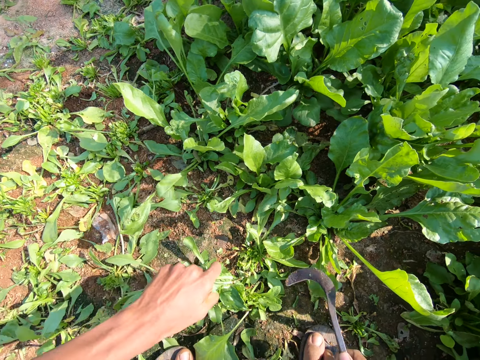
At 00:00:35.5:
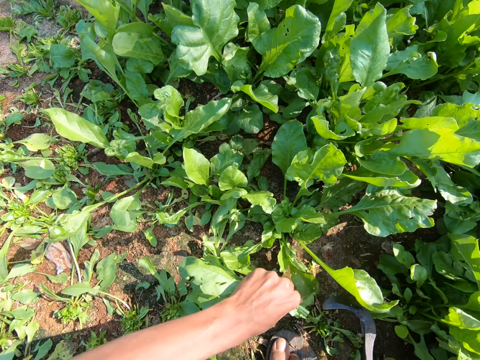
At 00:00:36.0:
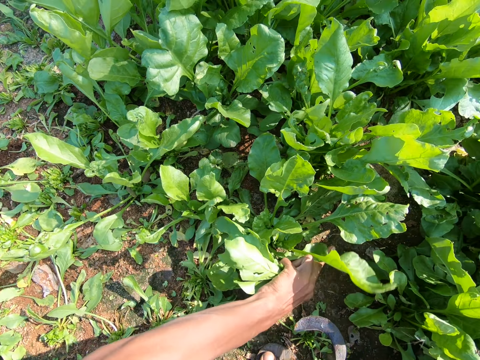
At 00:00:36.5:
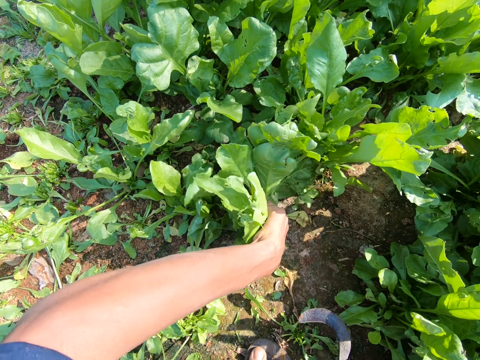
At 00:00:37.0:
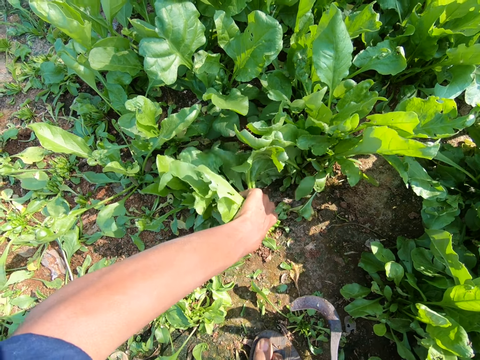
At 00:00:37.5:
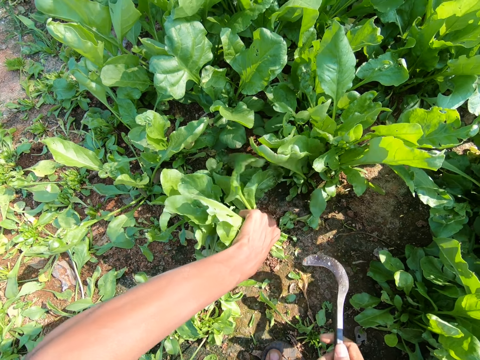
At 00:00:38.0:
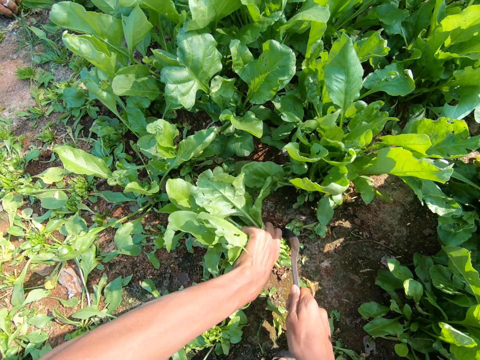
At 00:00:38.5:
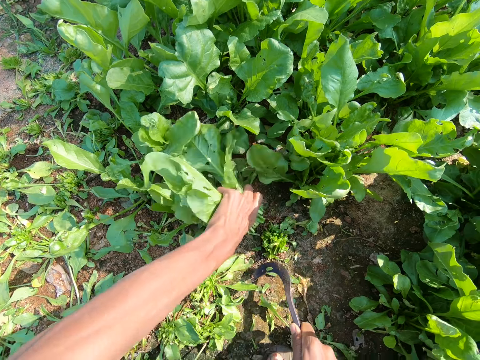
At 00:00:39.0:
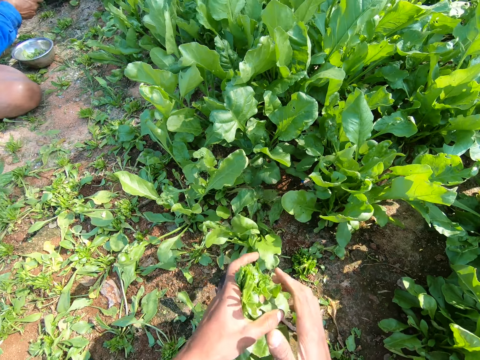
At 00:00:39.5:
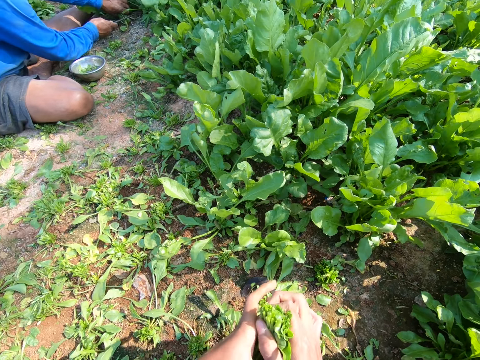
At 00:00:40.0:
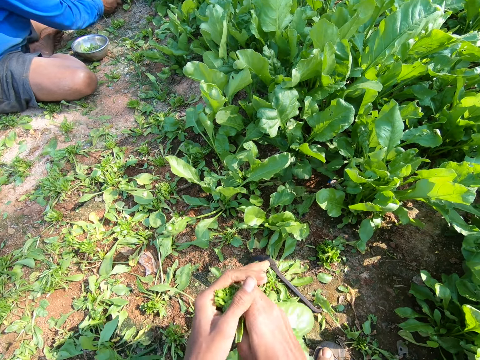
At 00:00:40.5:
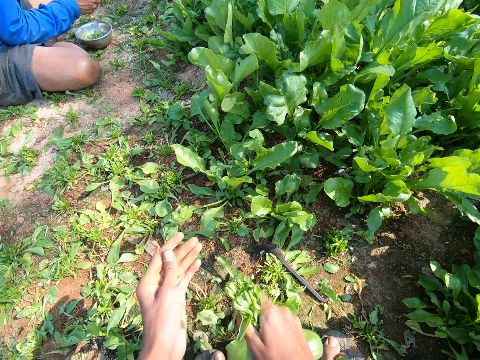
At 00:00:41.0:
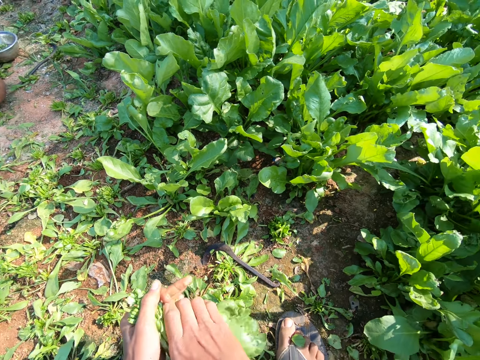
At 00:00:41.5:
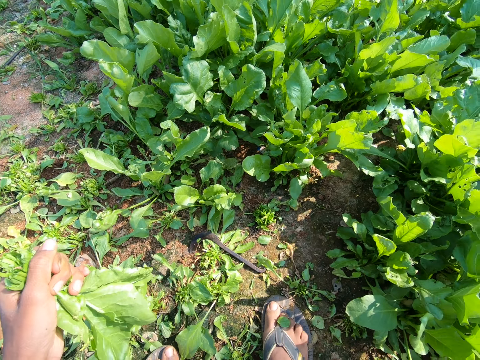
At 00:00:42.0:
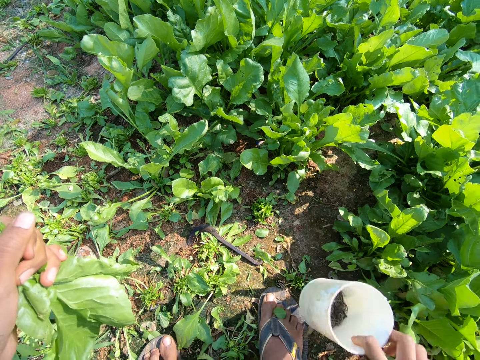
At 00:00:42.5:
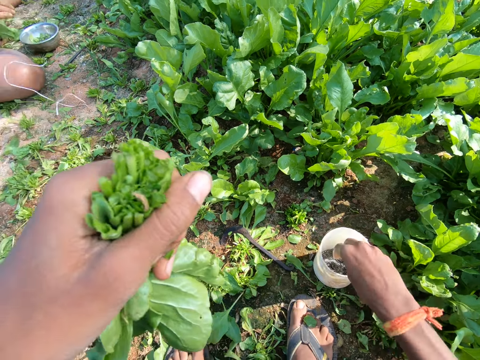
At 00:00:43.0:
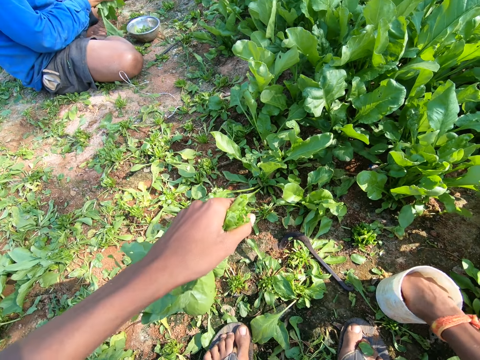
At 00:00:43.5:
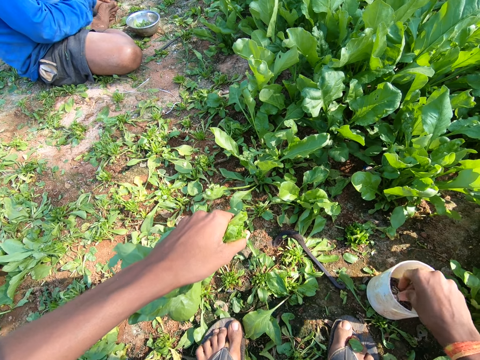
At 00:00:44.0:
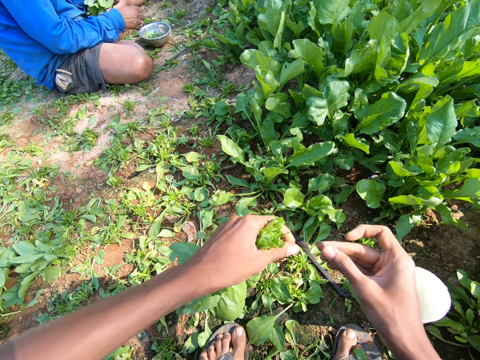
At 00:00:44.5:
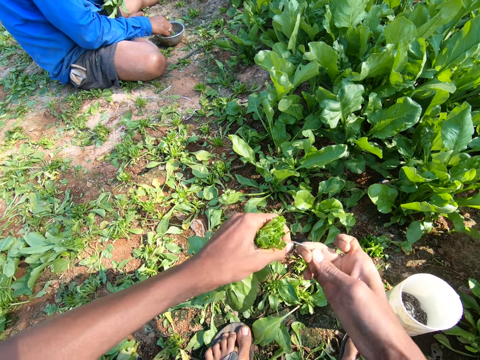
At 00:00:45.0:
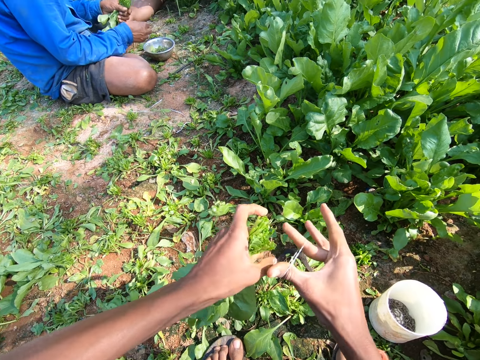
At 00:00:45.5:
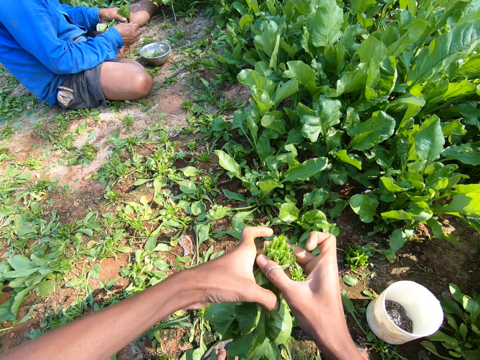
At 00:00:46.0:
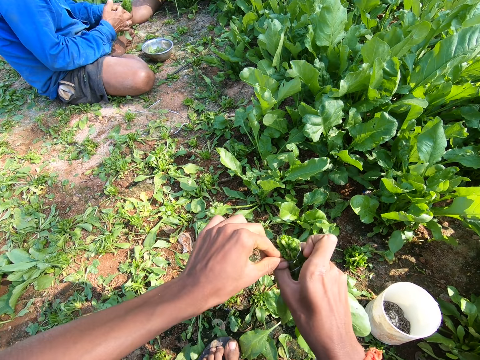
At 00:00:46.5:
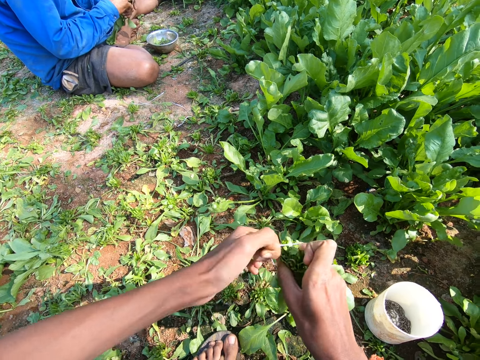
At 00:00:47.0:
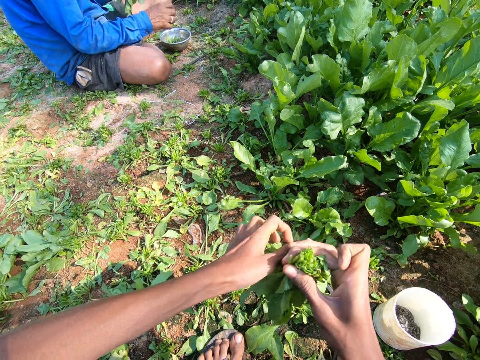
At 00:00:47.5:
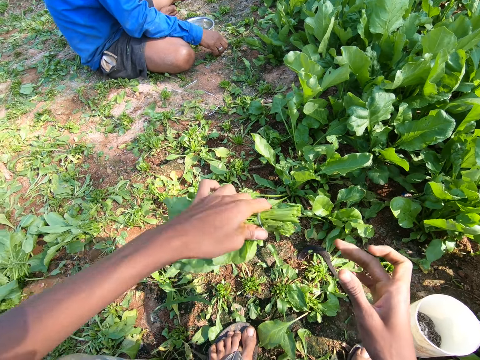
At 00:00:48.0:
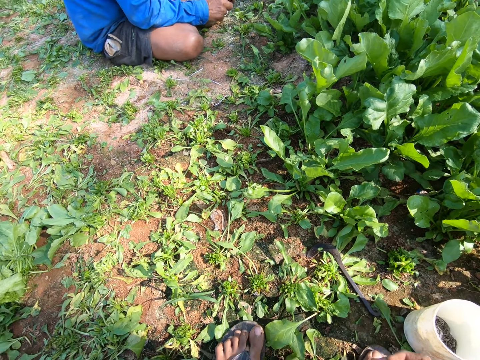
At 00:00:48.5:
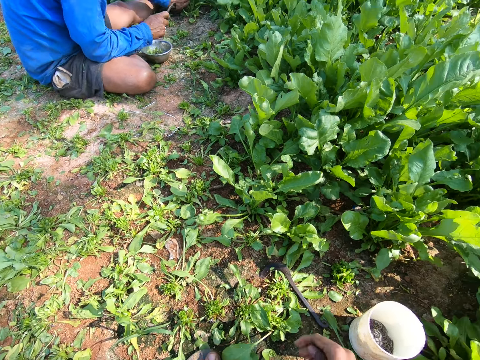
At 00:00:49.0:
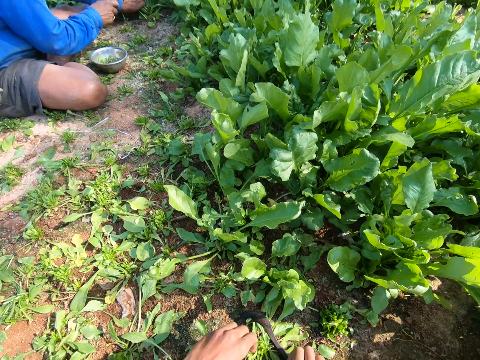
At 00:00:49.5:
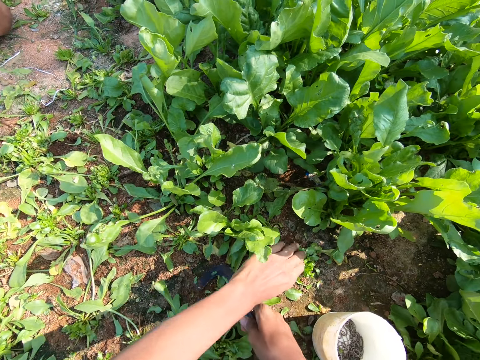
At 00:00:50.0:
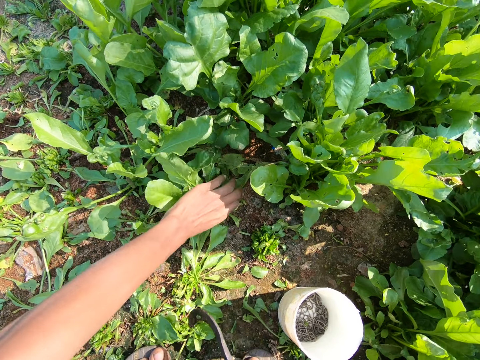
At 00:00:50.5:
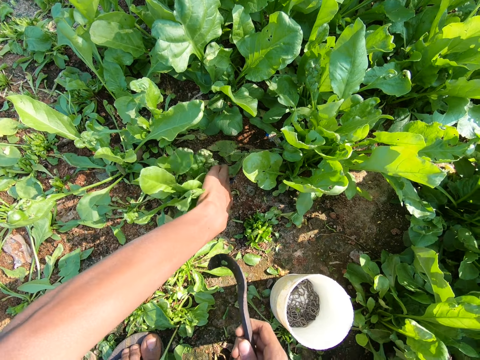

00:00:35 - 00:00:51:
The camera wearer pulls back the sickle tool. They move and pull the spinach. They move the sickle tool and cut the spinach with the sickle tool. They drop the sickle tool, lift the spinach, and squeeze the spinach. They move the right hand and look around. They place a tin down and pick up a rubber band from the tin. They lift the rubber band and expand the rubber band. They transfer the spinach to the right hand and tie the spinach with the rubber band. They move the spinach and place the spinach down. A man pulls the spinach. The camera wearer moves both hands and pulls the spinach.

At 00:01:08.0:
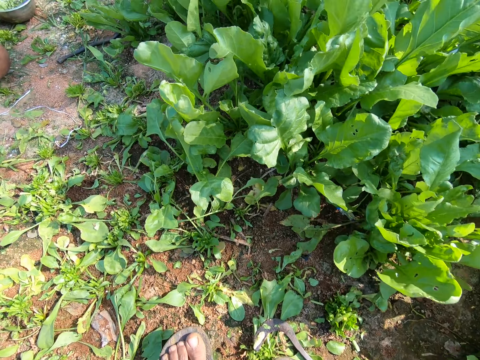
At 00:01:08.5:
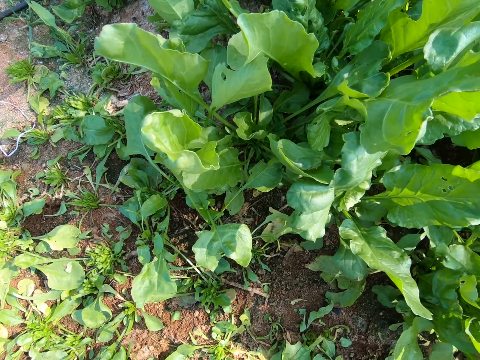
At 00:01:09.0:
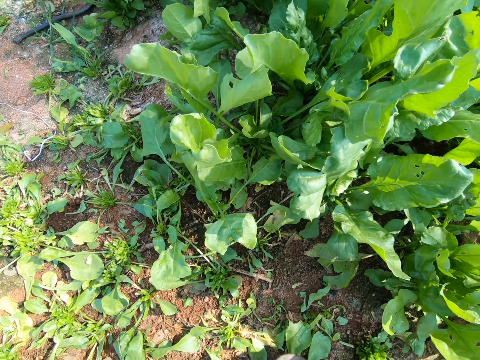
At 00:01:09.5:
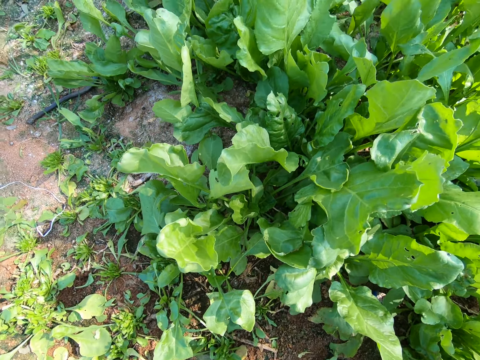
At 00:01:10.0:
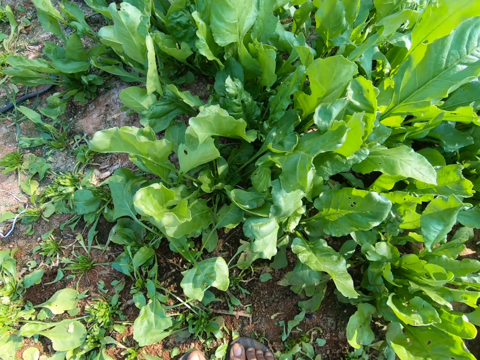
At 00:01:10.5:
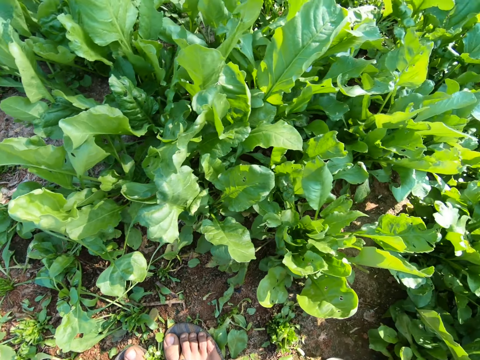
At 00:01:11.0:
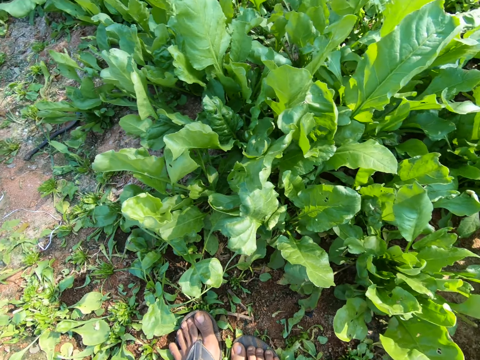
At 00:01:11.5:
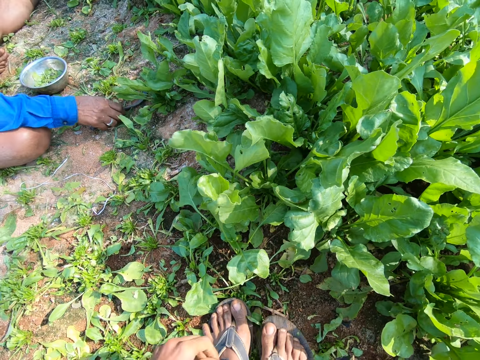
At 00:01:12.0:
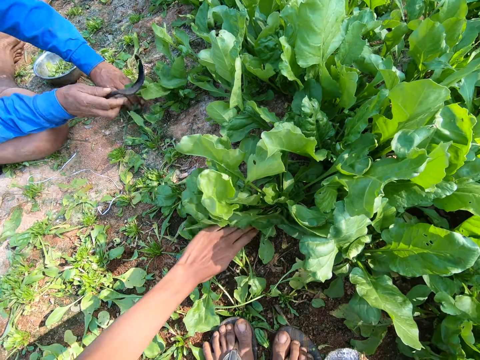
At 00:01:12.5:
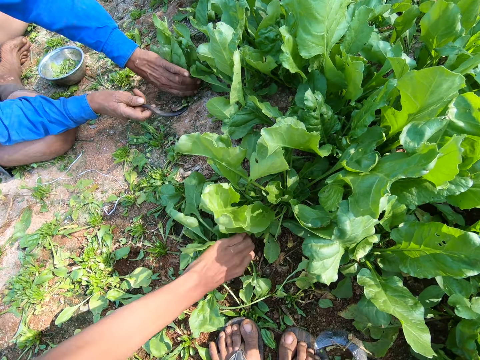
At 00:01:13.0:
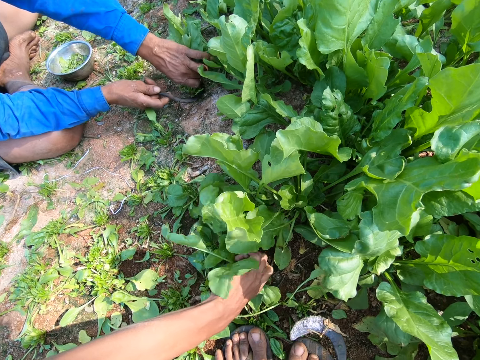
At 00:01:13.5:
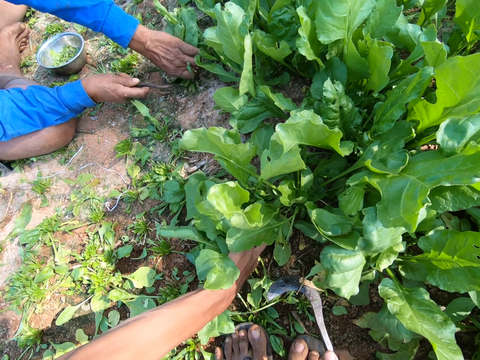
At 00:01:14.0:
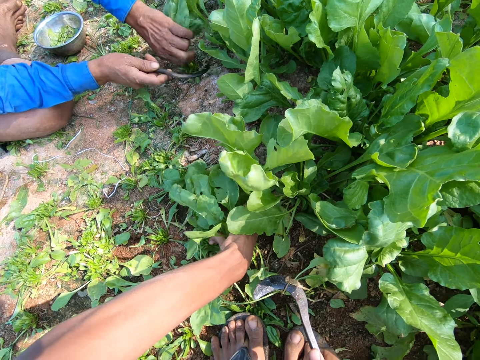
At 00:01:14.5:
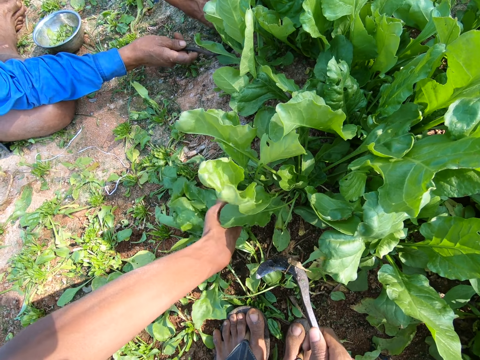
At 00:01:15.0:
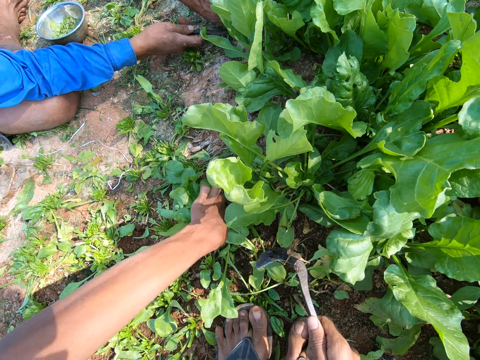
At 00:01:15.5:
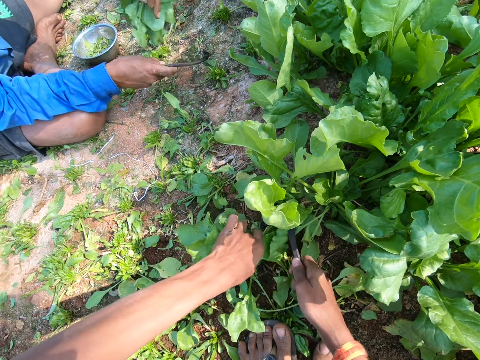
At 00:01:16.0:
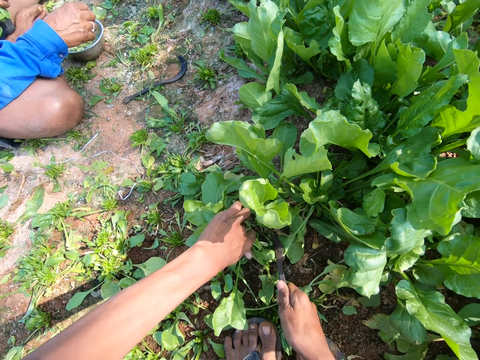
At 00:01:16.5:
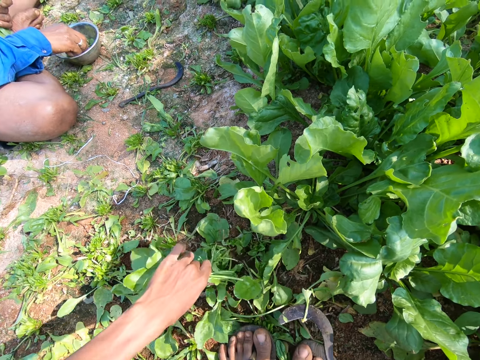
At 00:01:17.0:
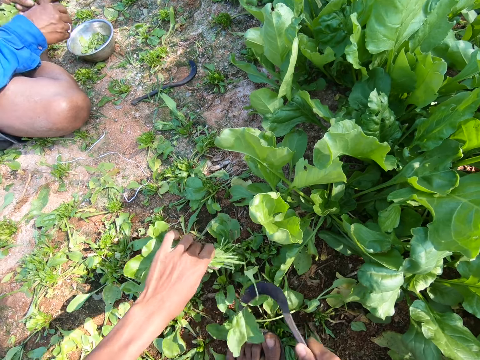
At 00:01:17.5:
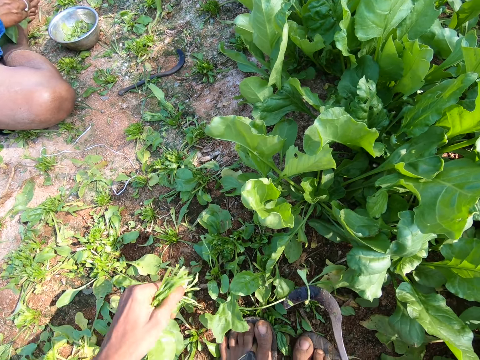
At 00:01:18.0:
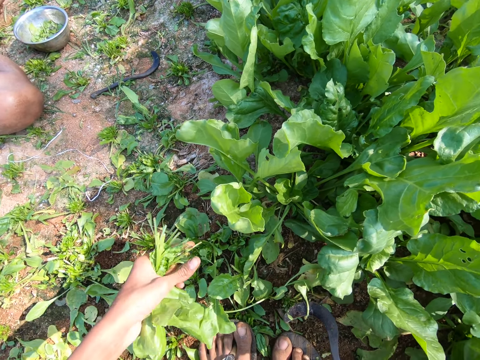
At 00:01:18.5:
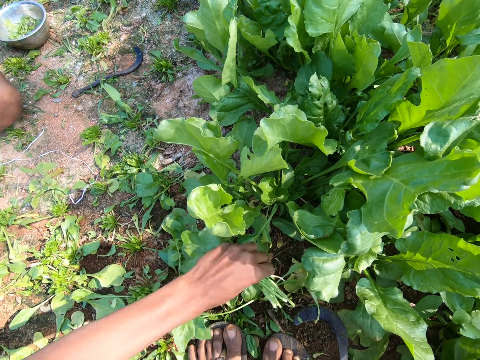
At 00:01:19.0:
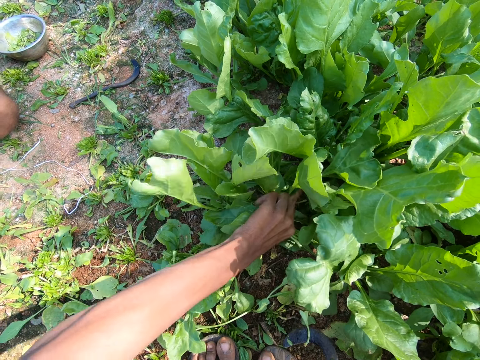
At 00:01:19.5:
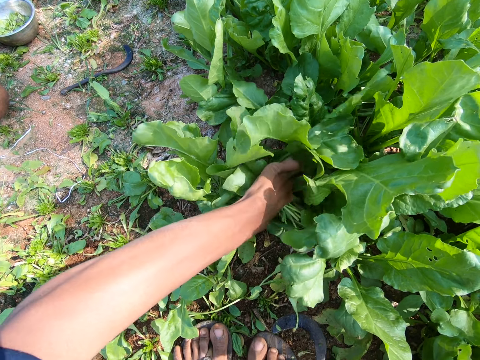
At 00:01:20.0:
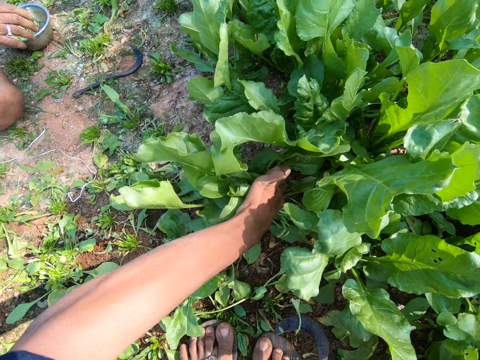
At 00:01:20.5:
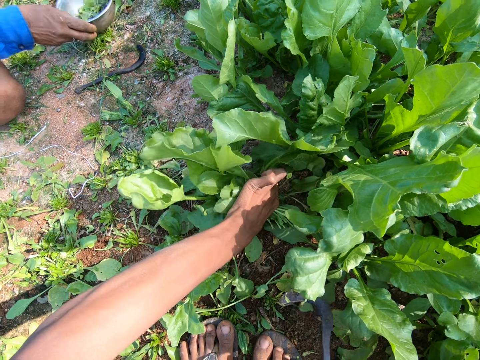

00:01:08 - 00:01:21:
The camera wearer moves both legs and looks around. A man pulls the spinach. The camera wearer pulls the spinach and moves the sickle tool. They dialogue with the man. The man cuts the spinach with a sickle tool. The camera wearer pulls the spinach and cuts the spinach with the sickle tool. They move the sickle tool, lift the spinach, move the right hand, and pull the spinach.
